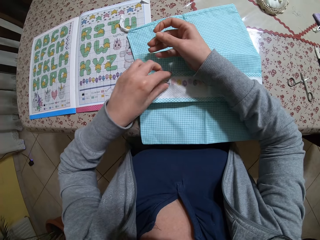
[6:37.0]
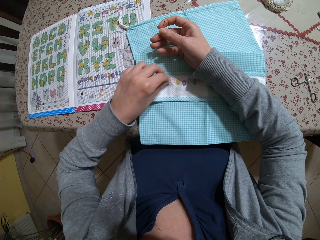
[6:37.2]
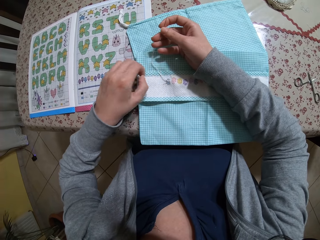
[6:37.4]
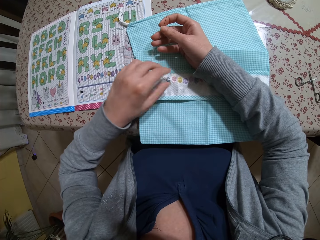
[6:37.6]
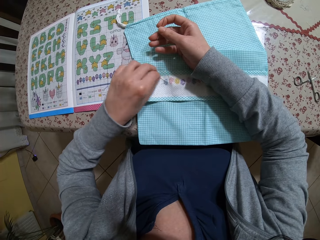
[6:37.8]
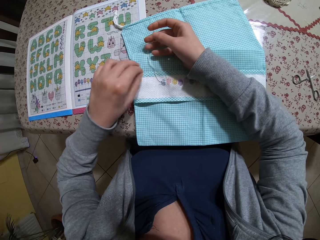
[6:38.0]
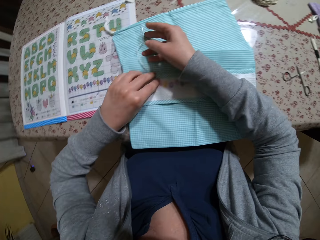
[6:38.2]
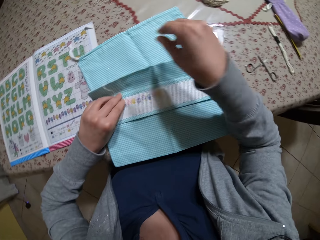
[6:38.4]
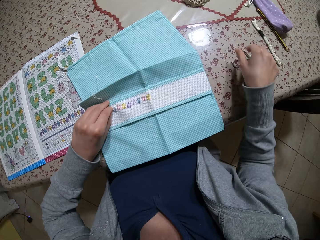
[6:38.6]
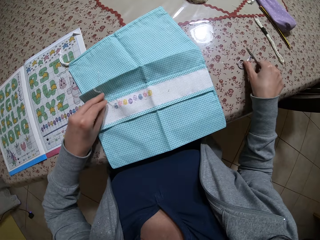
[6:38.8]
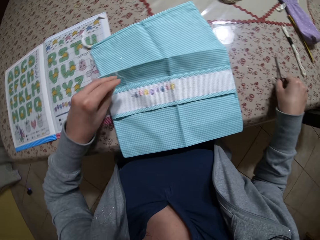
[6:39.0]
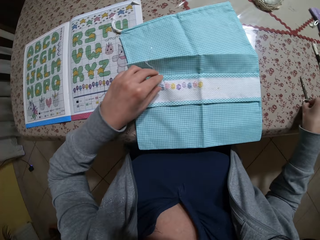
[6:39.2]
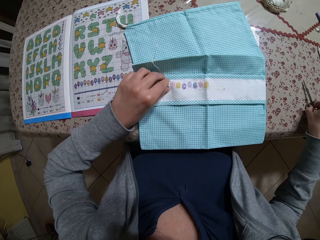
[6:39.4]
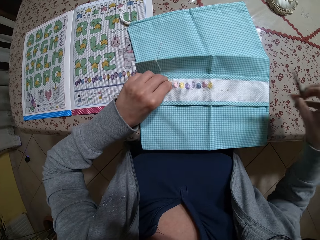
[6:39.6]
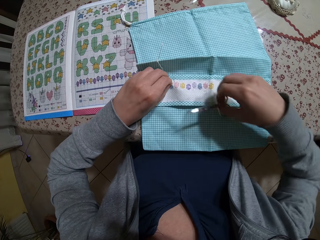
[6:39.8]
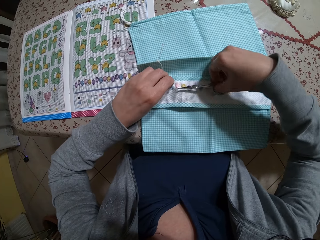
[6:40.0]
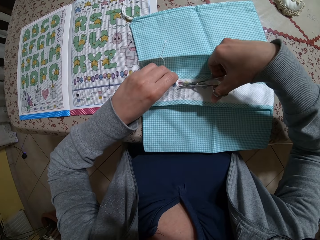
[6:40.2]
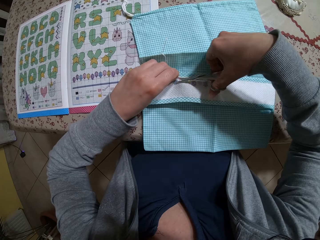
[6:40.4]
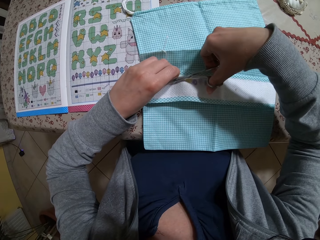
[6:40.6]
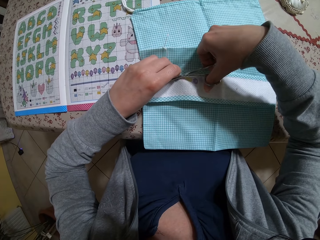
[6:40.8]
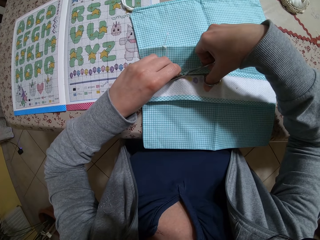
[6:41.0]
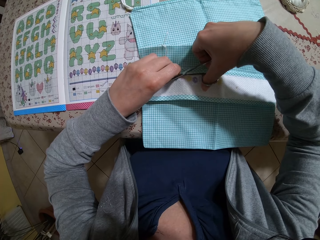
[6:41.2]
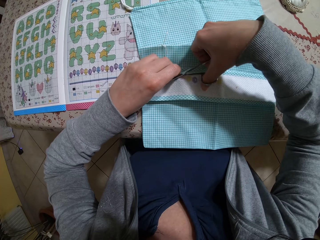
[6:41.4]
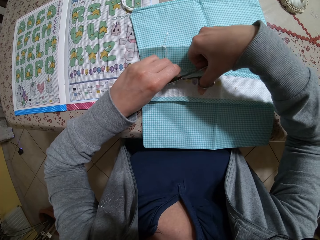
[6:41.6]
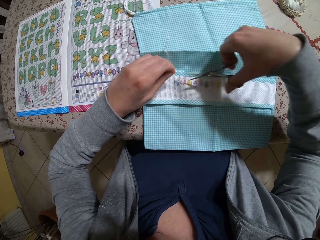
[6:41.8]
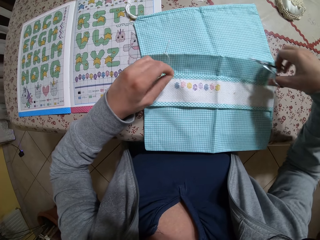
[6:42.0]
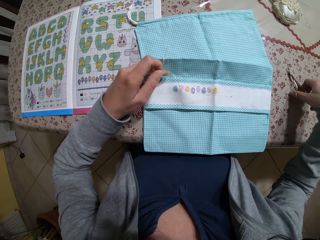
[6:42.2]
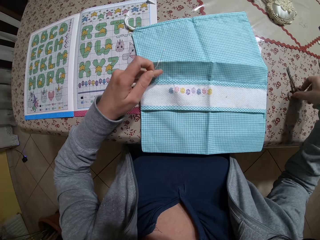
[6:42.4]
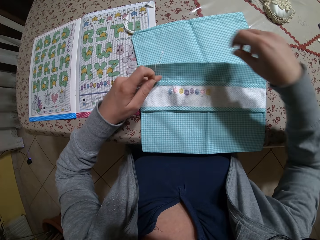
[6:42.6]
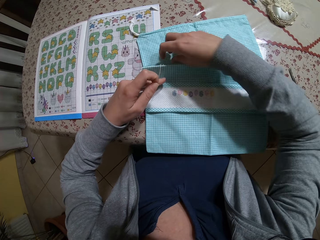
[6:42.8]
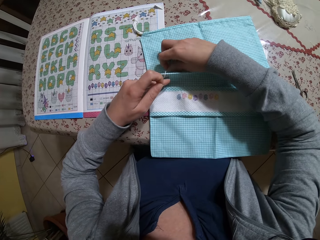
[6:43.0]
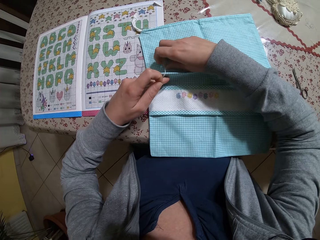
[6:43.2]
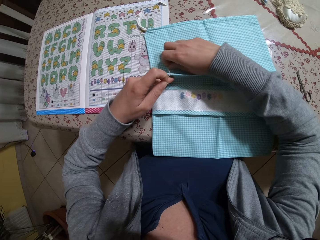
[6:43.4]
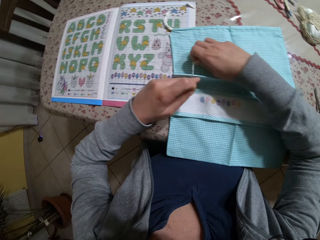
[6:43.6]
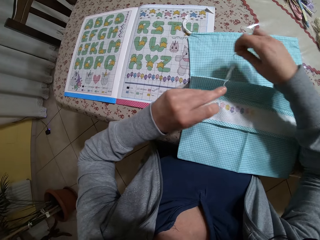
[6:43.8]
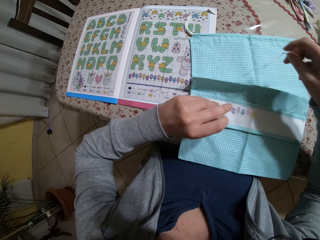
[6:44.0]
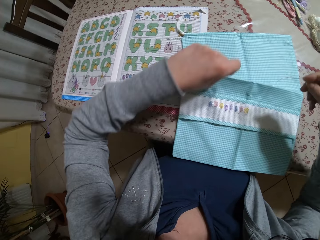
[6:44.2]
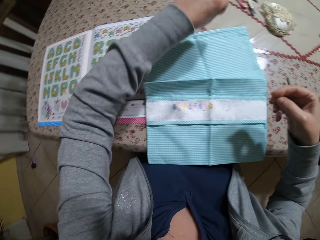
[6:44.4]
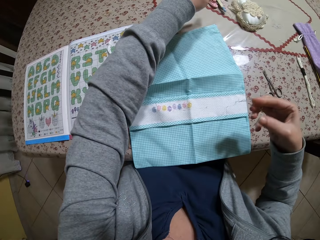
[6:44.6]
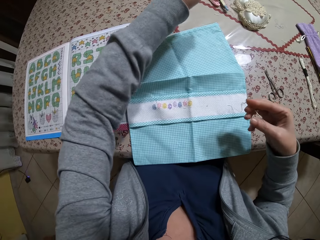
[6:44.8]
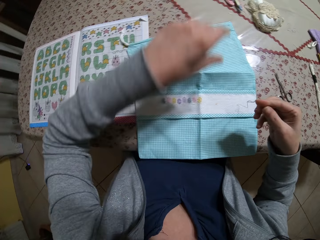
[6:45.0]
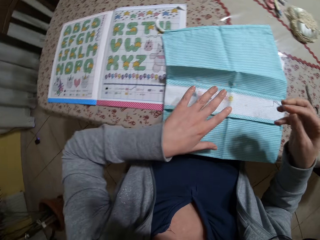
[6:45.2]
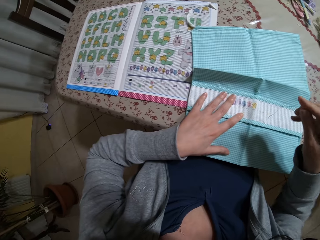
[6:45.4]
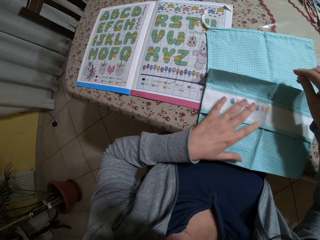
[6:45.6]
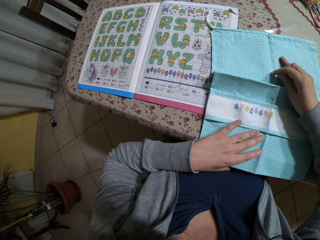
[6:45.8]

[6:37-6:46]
The camera wearer picks up the scissors from the table with her right hand. She holds the thread on the napkin on the table with her left hand. She cuts the thread from the napkin with the scissors in her right hand. She drops the scissors on the table with her right hand. She picks up the thread from the napkin on the table with both hands. She takes the needle.

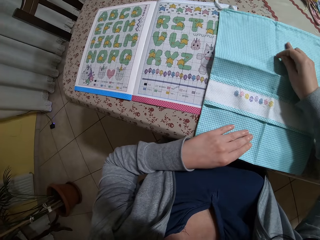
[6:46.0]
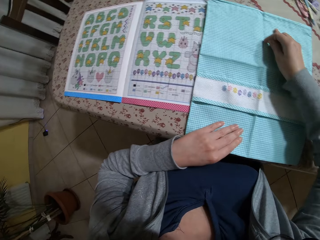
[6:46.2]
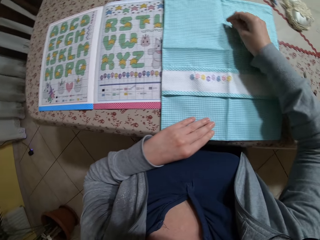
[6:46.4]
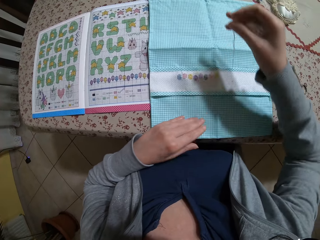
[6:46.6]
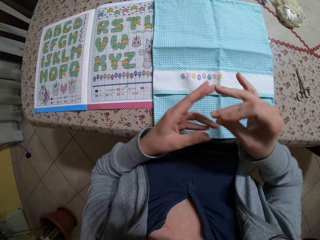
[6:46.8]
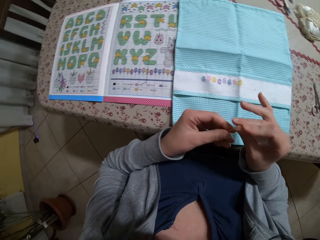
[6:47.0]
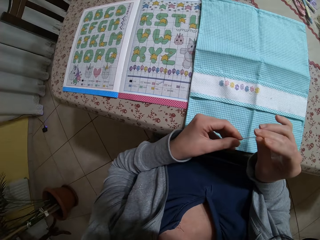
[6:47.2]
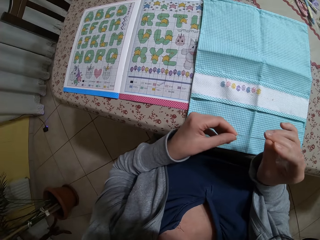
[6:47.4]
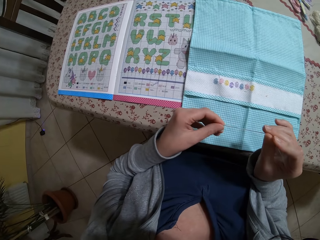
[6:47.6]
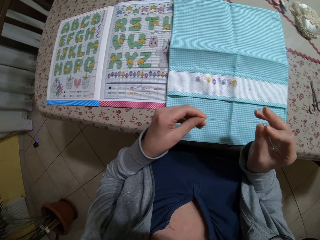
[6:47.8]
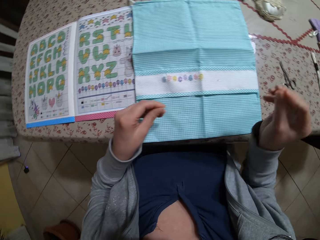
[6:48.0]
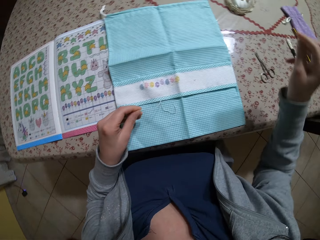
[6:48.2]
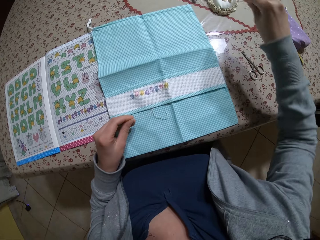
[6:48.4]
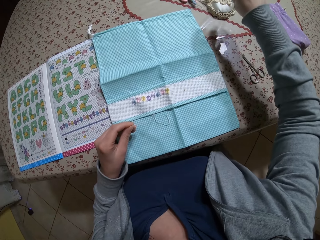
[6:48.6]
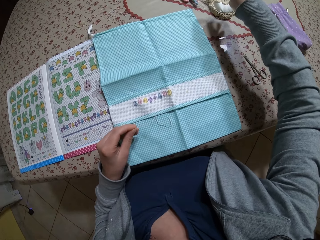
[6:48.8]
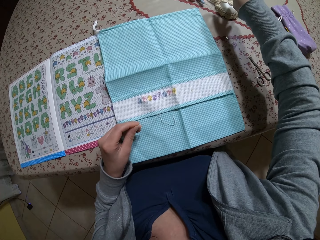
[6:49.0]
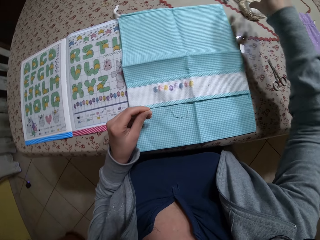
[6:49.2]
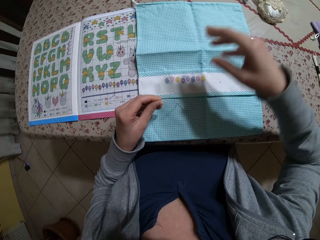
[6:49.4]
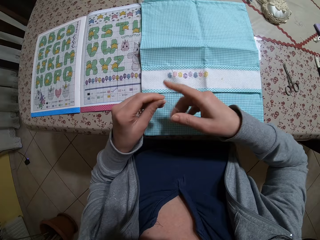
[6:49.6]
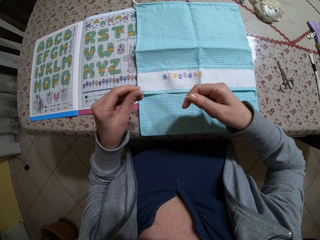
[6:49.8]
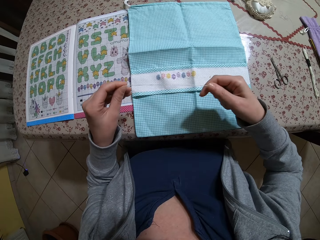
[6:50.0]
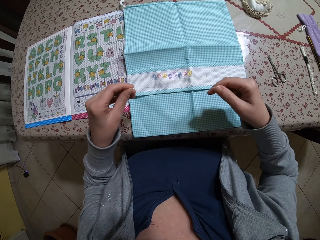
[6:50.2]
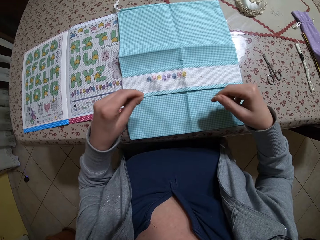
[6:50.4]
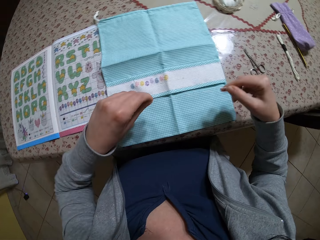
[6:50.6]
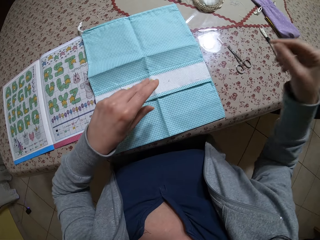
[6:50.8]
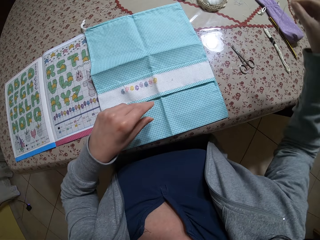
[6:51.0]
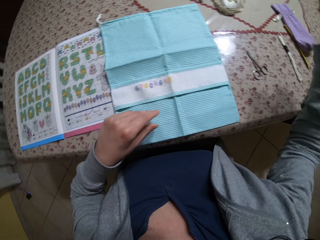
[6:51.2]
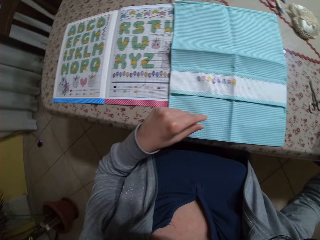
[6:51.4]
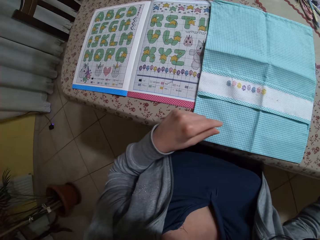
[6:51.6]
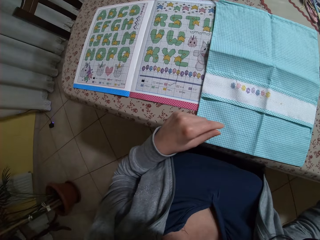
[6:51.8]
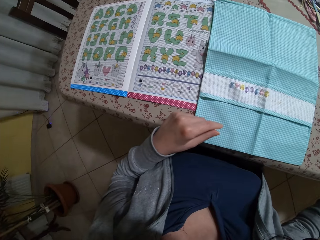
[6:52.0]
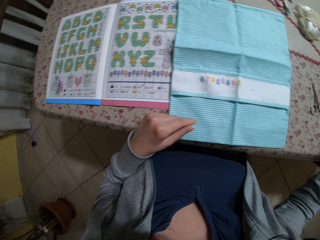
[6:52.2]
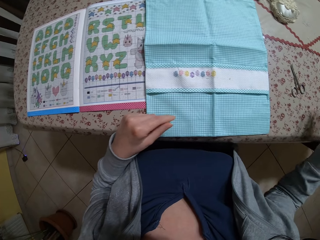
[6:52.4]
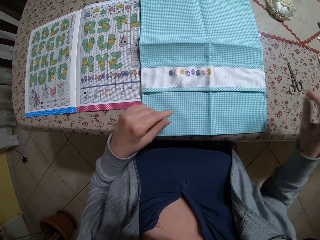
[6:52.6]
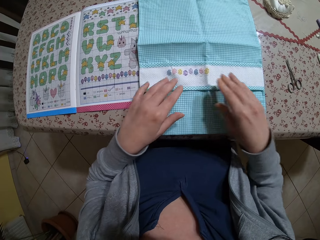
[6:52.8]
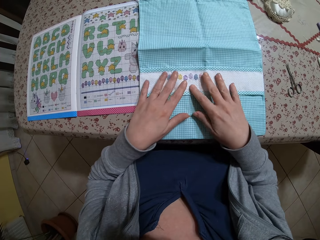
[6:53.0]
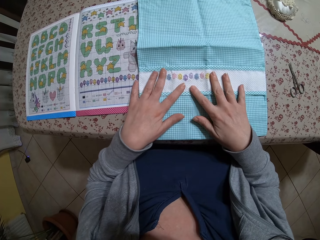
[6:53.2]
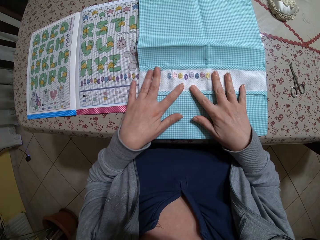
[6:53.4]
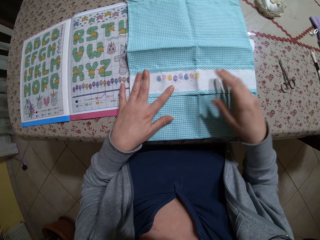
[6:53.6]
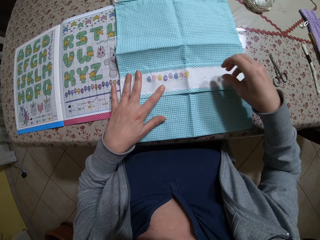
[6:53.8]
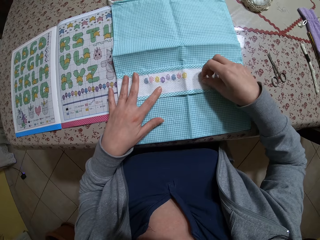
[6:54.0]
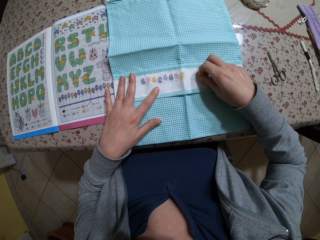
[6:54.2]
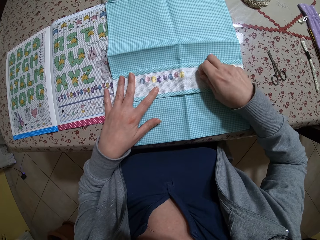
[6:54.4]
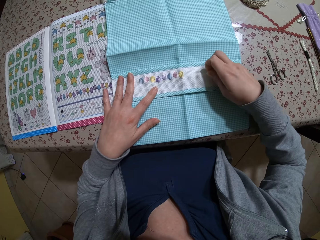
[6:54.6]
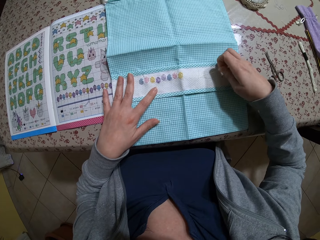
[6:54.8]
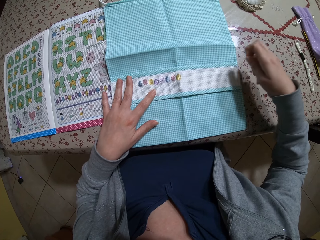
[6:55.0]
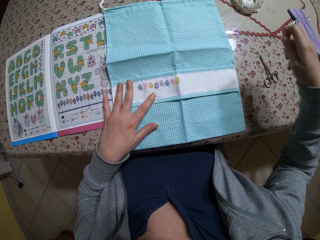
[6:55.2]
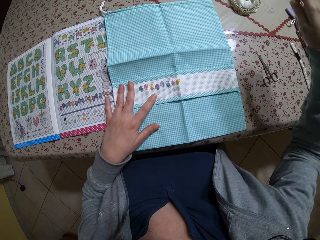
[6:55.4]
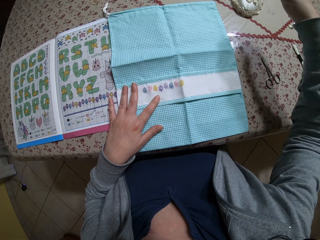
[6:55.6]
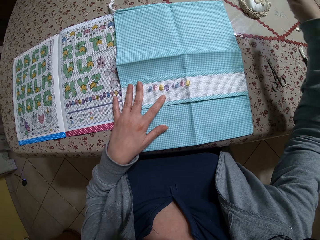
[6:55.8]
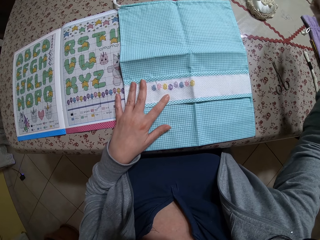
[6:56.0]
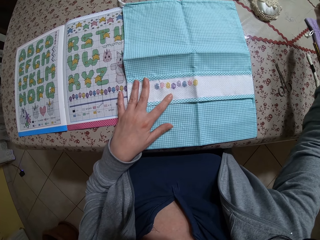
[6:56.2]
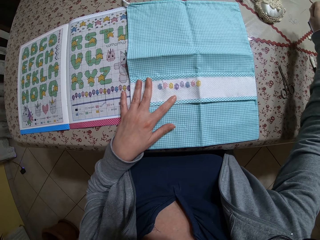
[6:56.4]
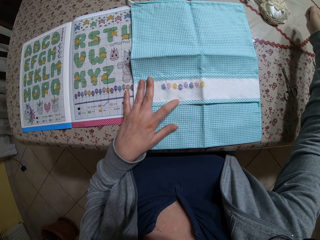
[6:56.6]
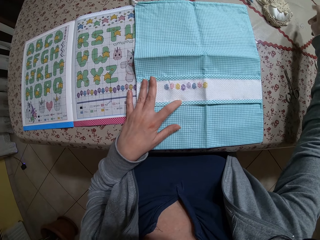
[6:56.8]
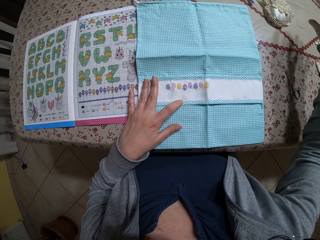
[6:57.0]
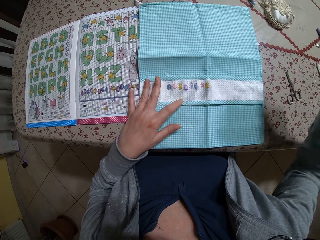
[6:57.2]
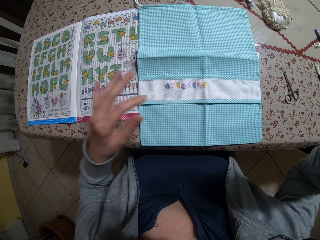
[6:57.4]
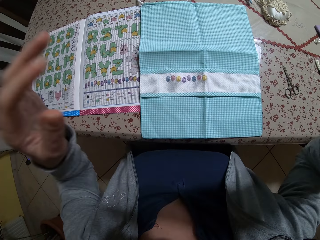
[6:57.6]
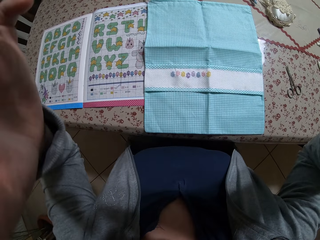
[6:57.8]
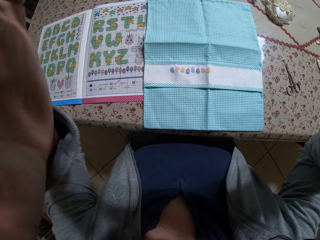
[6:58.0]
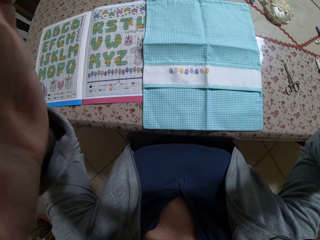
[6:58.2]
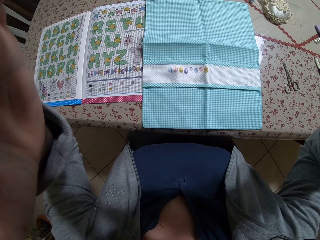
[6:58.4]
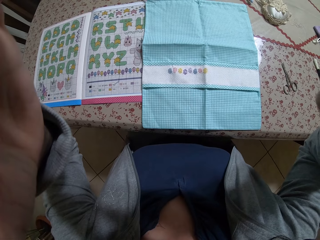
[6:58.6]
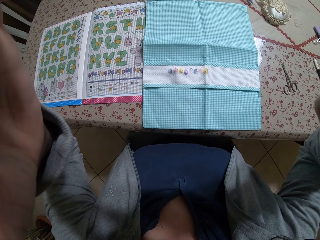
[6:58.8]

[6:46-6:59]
The camera wearer adjusts the napkin on the table with both hands. She stretches the garment. She removes the needle from the thread with her right hand. She pulls the thread. She drops the needle on the table with her right hand. She holds the thread with both hands. She puts down the thread. She places both hands on the napkin on the table. She touches the garment. She picks up a piece of thread from the napkin with her right hand. She drops the piece of thread on the table with her right hand. She adjusts her camera with both hands.
